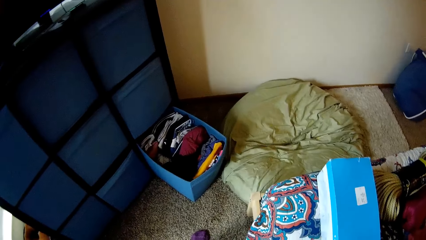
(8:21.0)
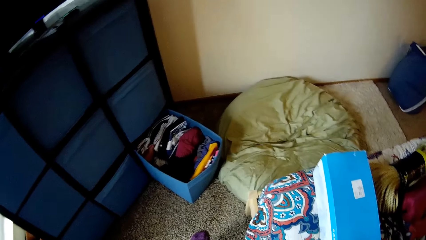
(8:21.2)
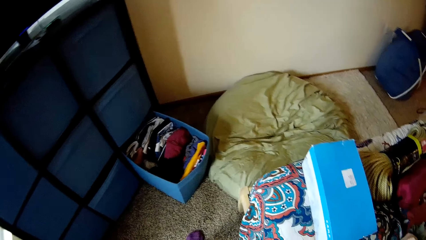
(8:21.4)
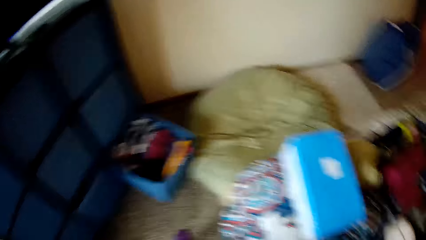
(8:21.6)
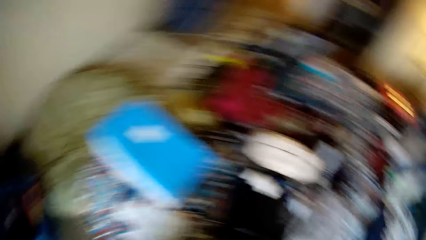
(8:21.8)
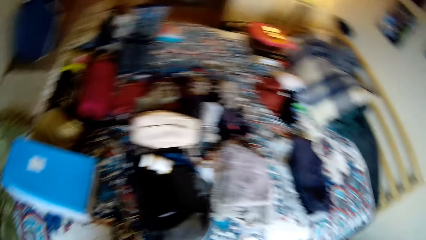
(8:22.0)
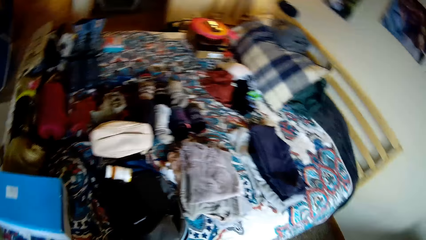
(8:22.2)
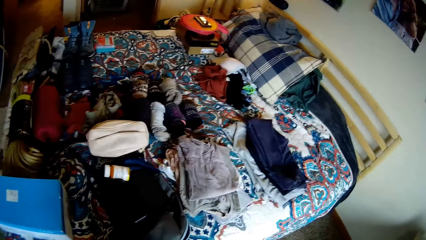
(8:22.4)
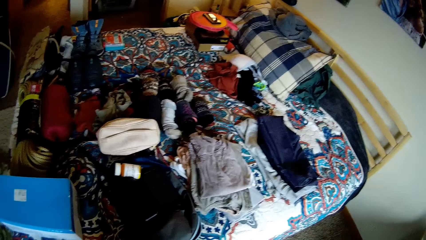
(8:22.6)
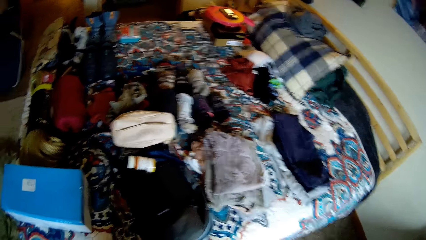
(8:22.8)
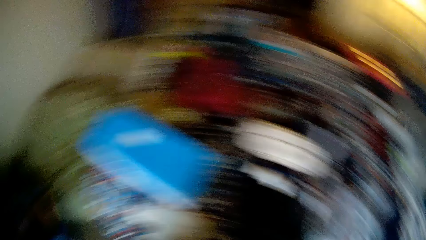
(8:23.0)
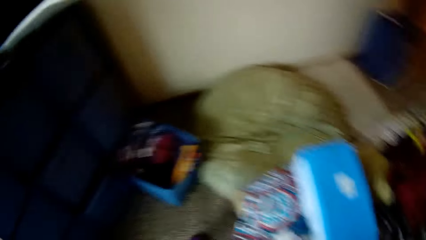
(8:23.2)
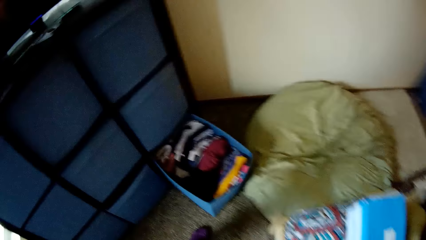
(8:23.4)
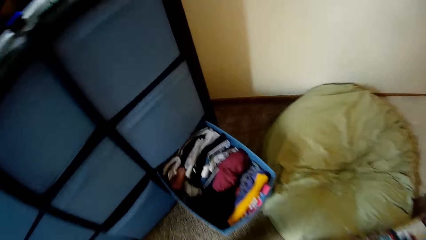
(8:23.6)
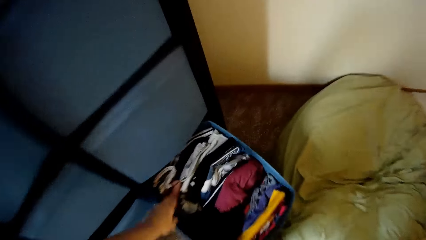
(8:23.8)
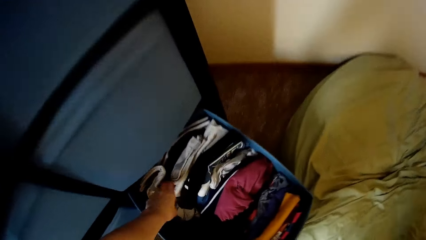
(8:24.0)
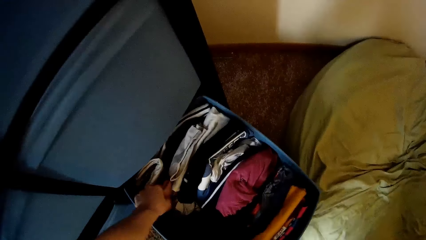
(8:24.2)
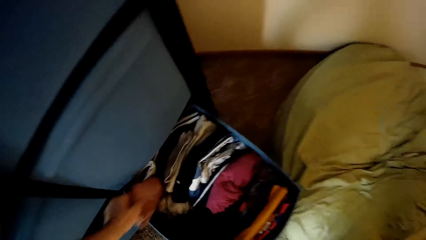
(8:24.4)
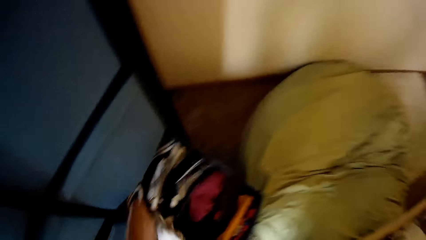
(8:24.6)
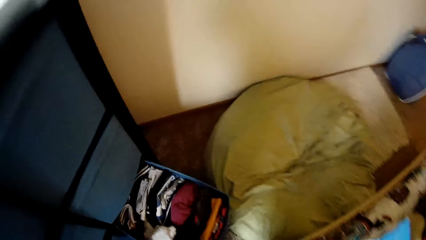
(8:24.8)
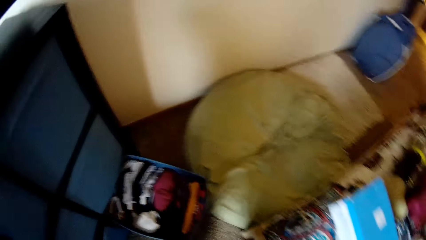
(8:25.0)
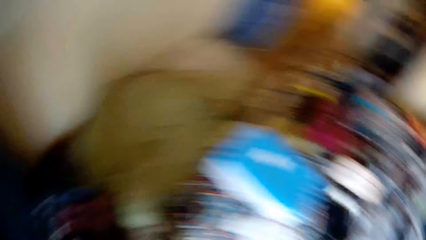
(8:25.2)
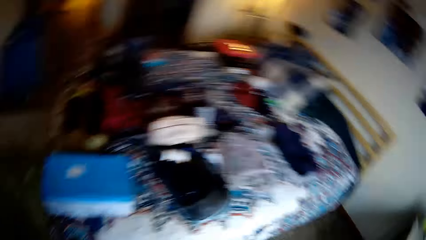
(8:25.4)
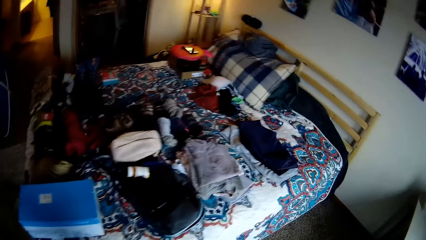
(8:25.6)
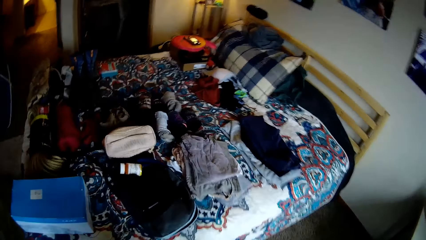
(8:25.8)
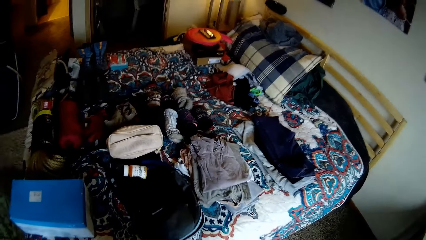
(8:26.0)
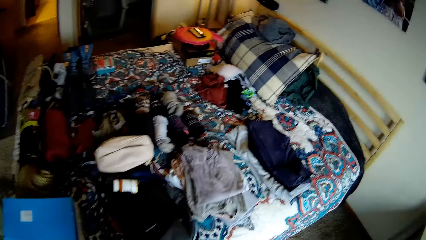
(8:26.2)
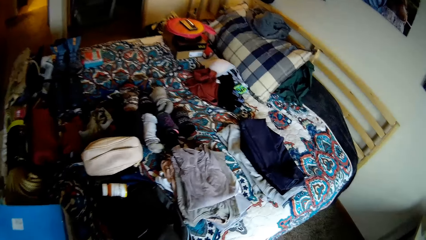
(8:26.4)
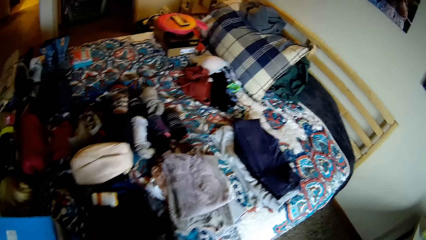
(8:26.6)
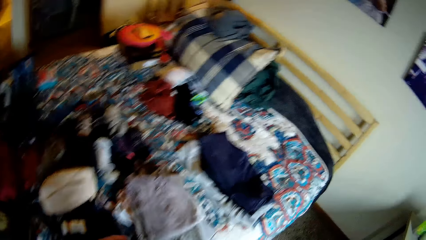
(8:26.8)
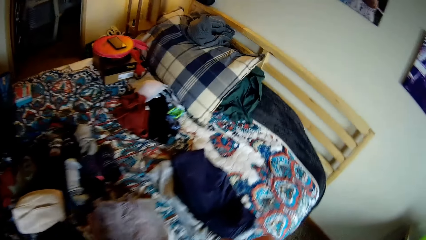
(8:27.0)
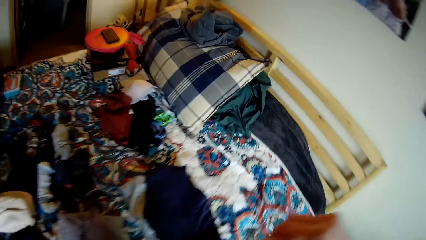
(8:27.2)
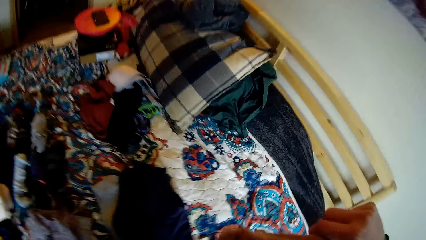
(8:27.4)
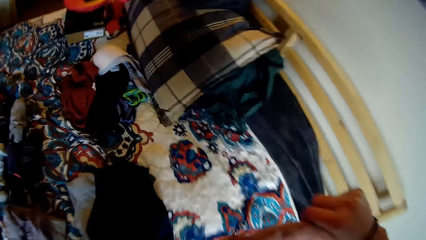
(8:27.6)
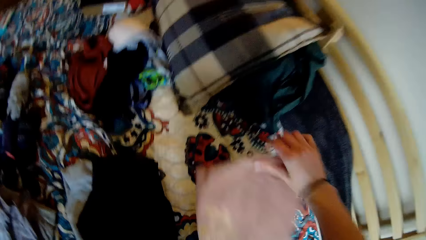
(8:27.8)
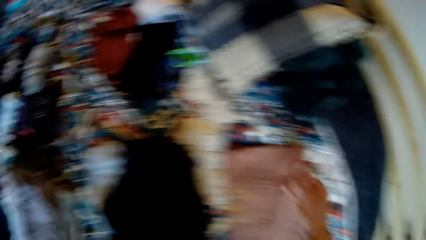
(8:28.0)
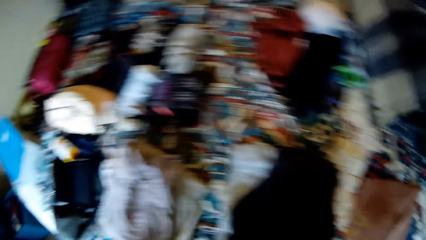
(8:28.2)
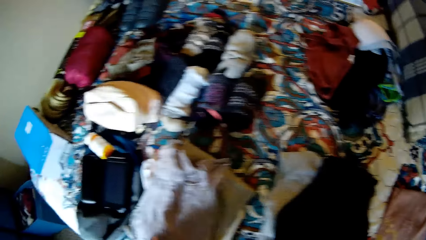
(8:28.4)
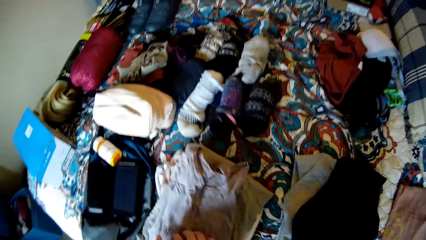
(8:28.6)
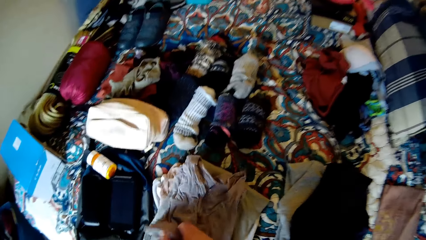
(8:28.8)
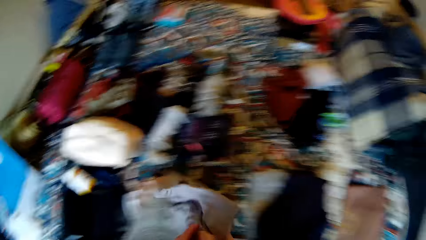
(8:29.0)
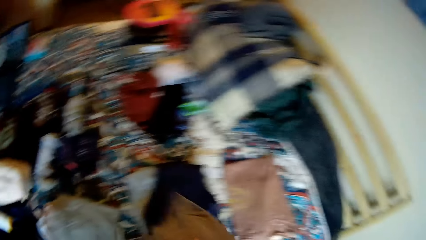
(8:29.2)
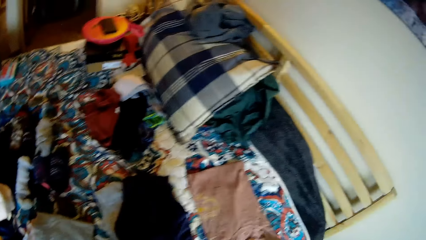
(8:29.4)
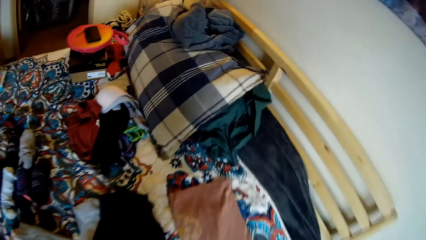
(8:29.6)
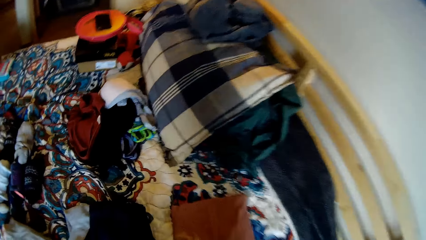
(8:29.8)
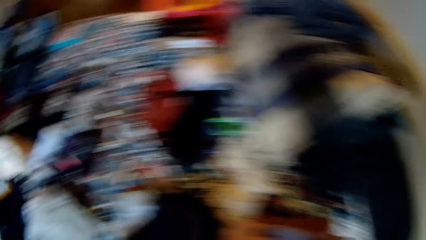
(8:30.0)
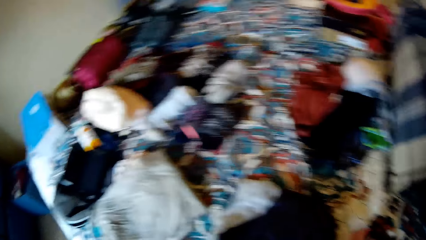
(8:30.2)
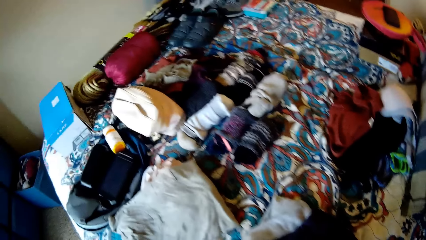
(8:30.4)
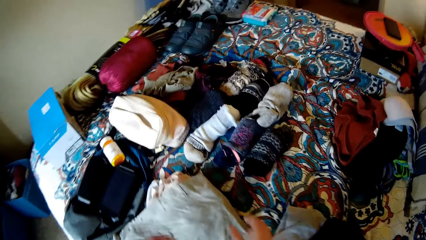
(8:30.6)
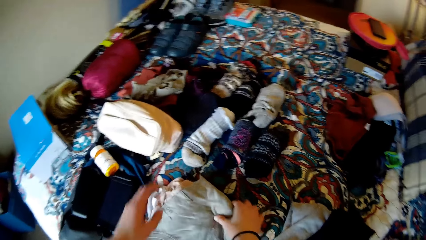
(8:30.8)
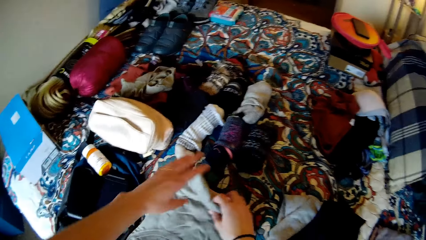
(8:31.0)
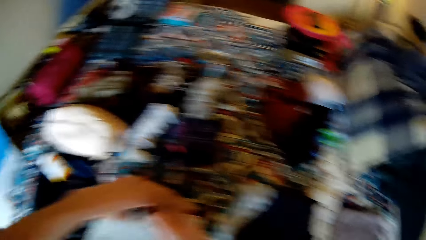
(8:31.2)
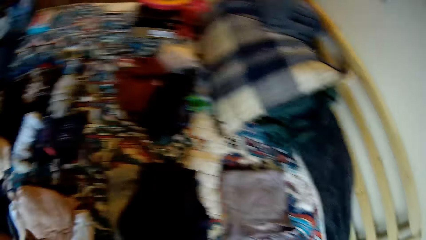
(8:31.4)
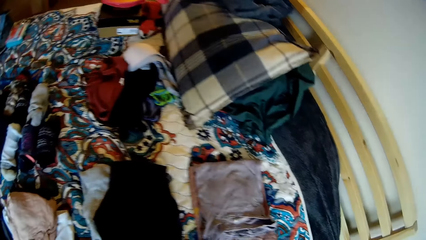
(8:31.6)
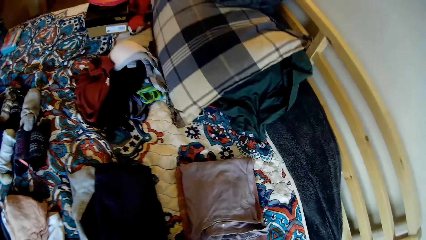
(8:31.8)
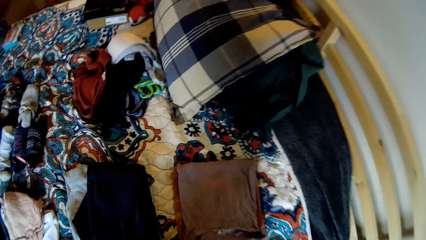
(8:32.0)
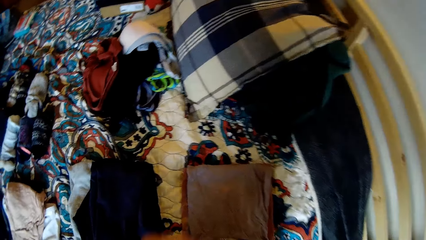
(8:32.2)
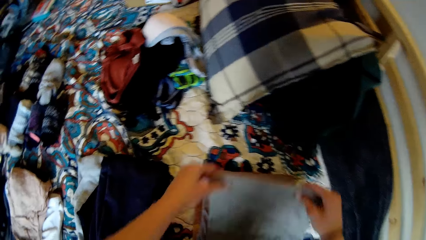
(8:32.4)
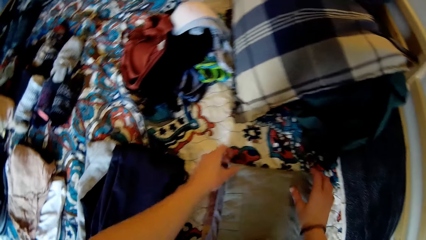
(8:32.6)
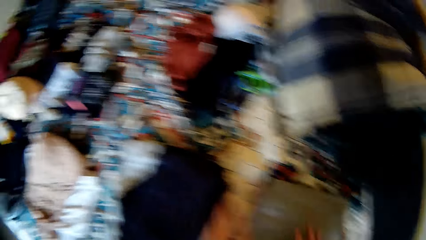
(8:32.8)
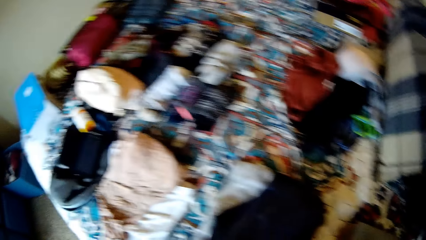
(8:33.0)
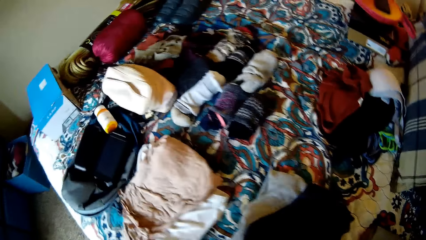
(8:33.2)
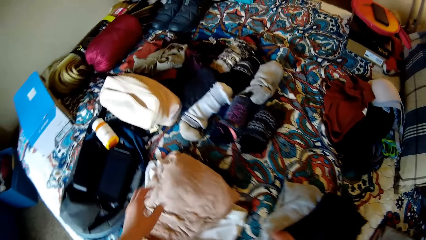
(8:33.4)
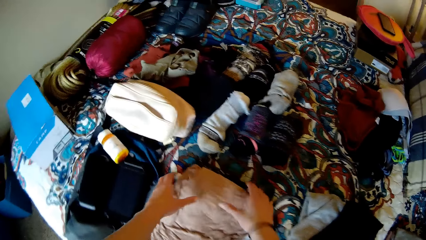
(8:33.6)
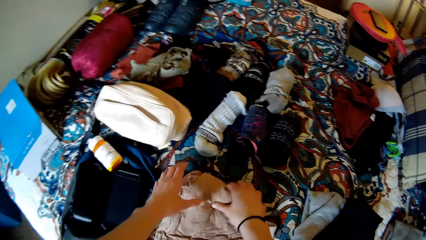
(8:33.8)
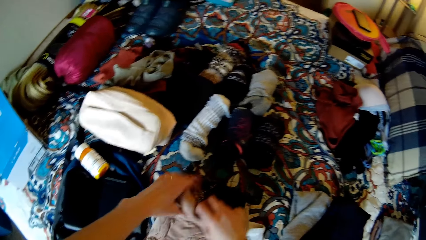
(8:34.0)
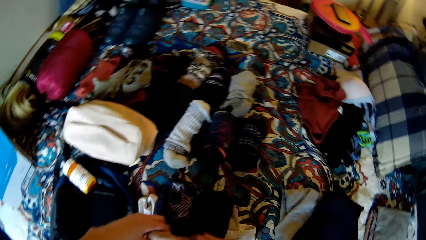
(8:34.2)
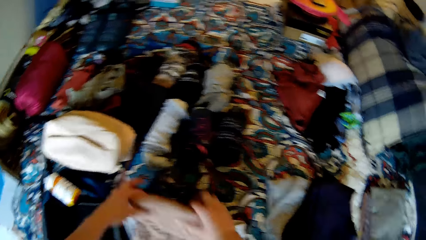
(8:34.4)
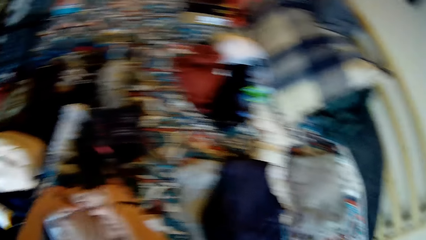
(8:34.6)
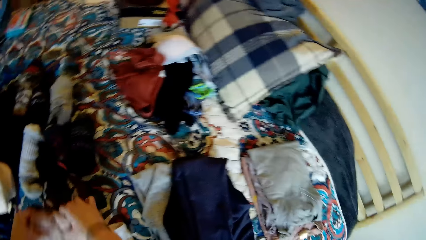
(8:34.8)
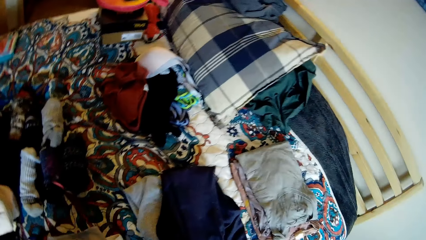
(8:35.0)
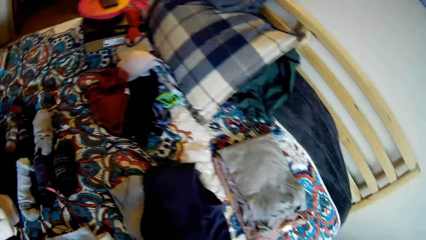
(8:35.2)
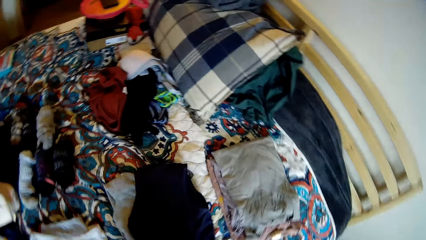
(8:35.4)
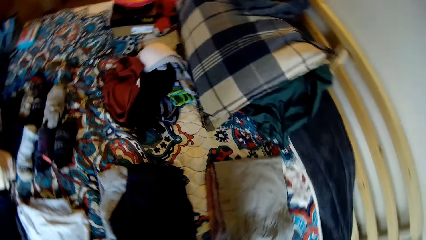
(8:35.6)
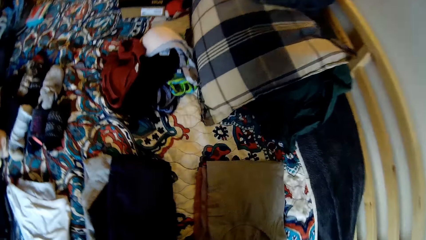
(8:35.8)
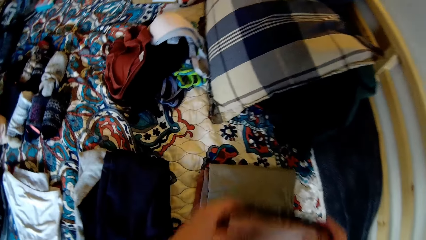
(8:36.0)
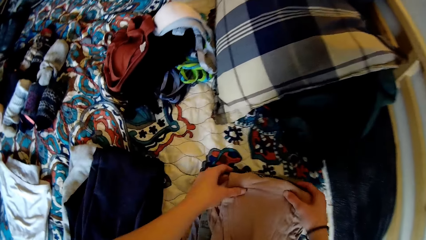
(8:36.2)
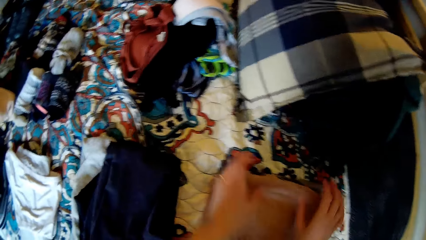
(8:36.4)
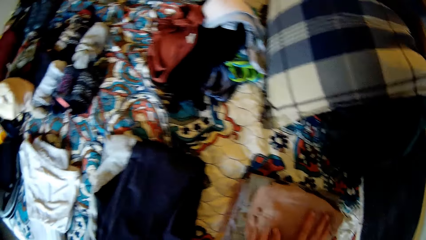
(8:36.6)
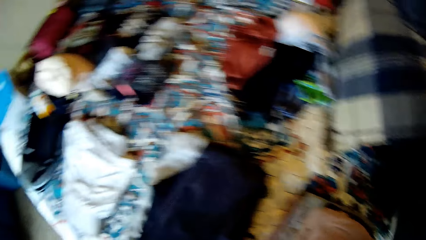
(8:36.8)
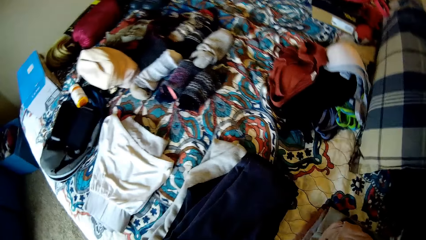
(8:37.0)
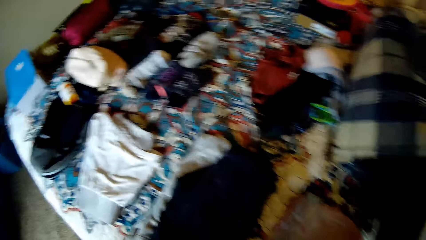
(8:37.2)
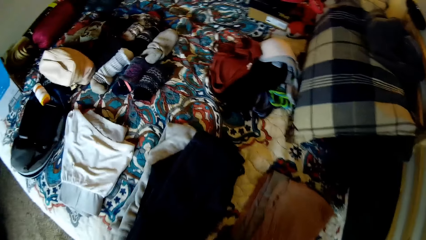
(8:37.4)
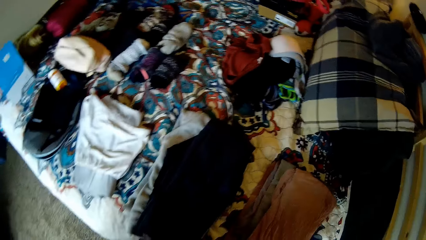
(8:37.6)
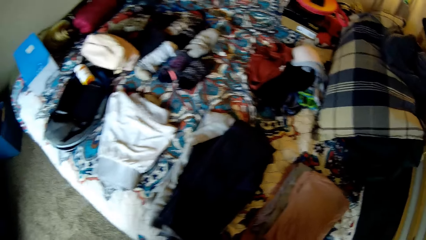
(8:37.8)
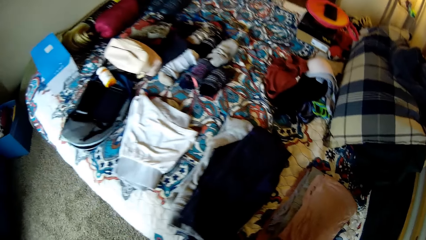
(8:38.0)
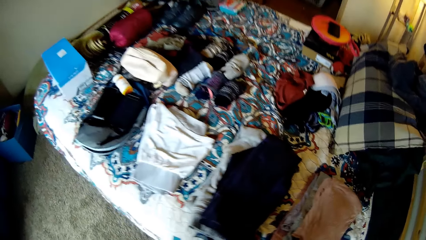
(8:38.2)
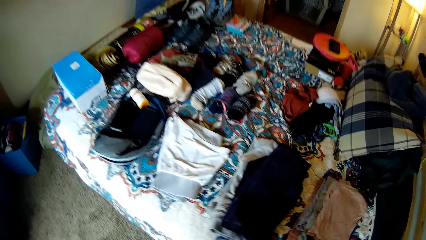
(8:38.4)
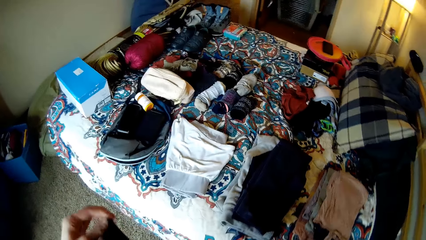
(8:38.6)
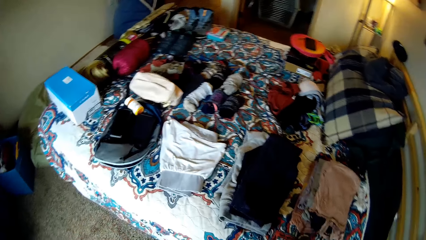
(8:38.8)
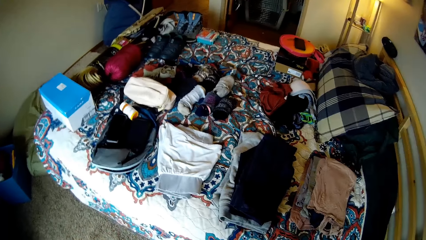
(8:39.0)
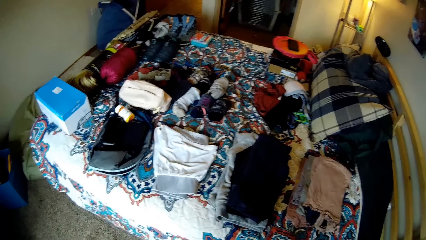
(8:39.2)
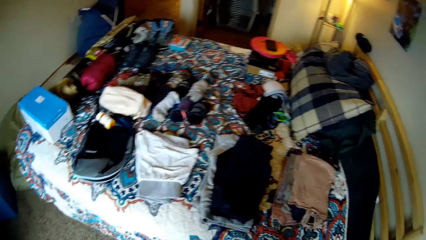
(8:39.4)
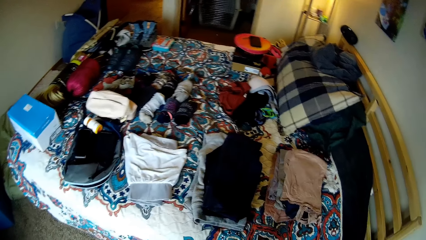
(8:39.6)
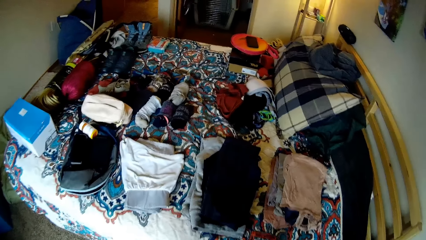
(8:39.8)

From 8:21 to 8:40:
The camera wearer turns around. They touch the cloths. They remove another cloth from the drawer. They turn around. They drop the cloth on the bed. They pick up another cloth from the bed and drop the cloth on the bed. They touch the cloths. They pick up another cloth from the bed. They drop the cloth on another cloth on the bed.
